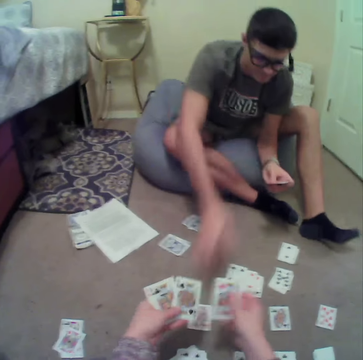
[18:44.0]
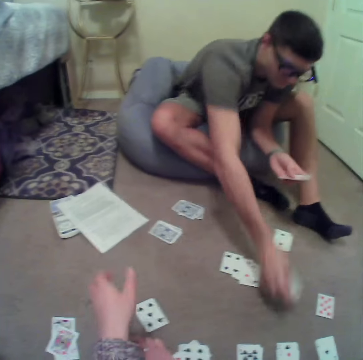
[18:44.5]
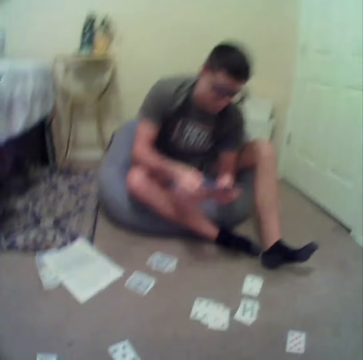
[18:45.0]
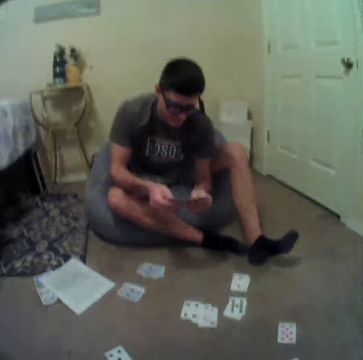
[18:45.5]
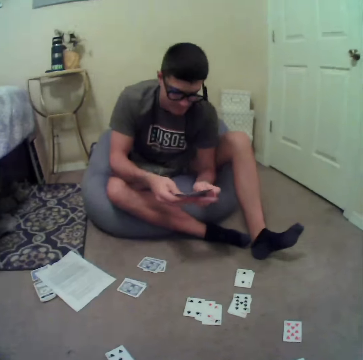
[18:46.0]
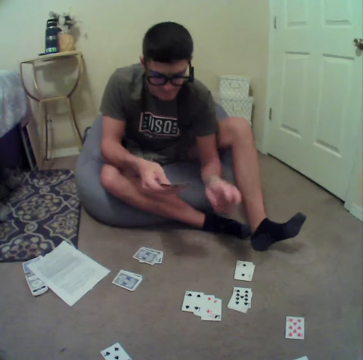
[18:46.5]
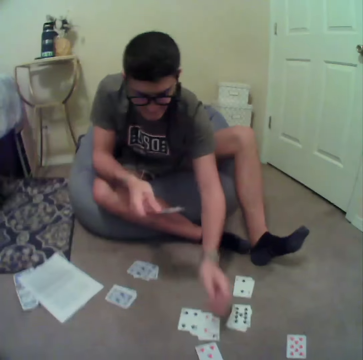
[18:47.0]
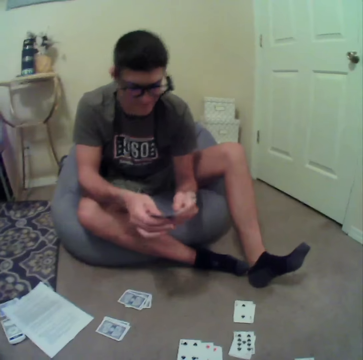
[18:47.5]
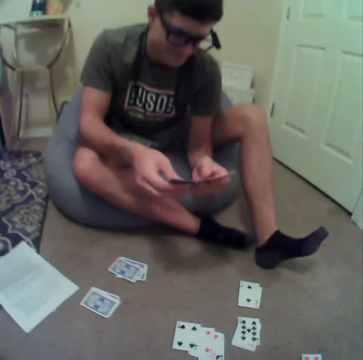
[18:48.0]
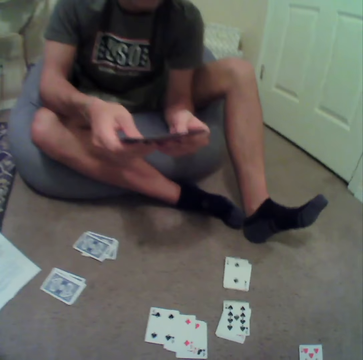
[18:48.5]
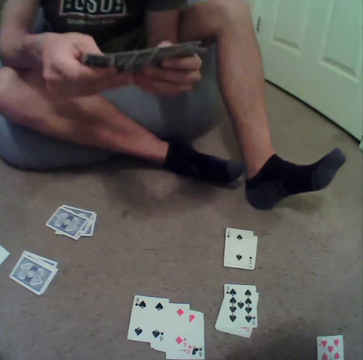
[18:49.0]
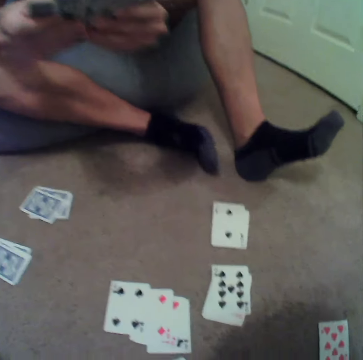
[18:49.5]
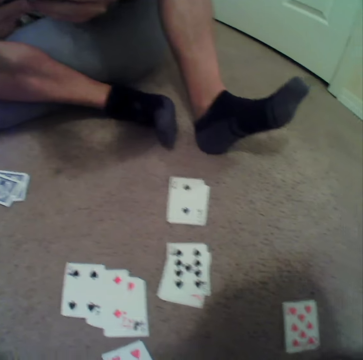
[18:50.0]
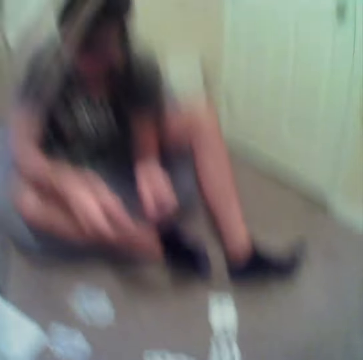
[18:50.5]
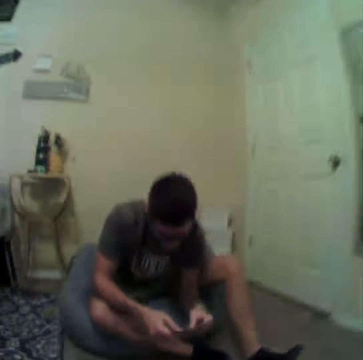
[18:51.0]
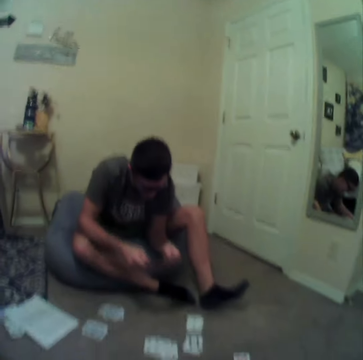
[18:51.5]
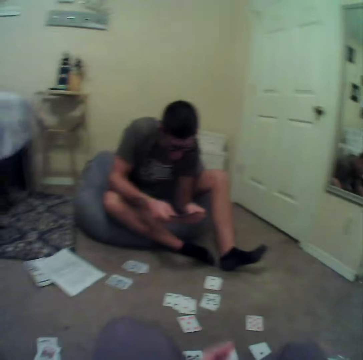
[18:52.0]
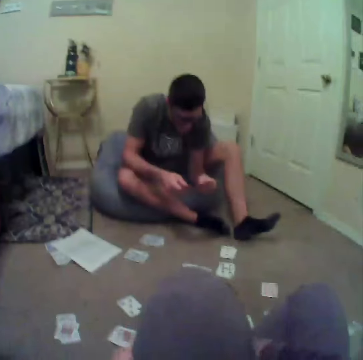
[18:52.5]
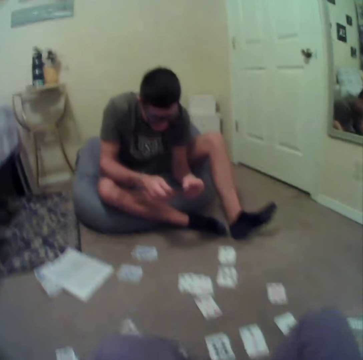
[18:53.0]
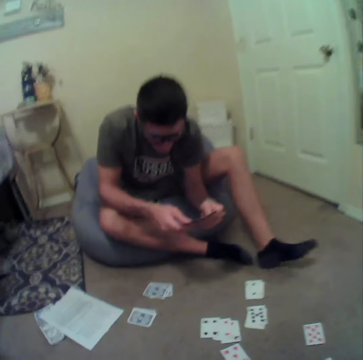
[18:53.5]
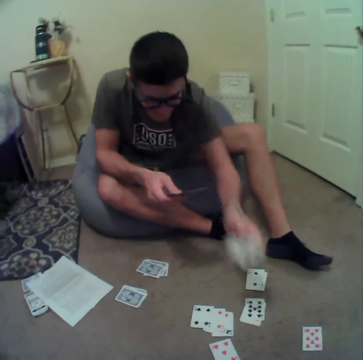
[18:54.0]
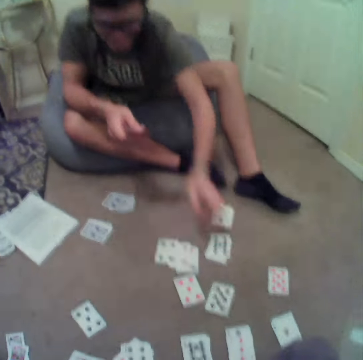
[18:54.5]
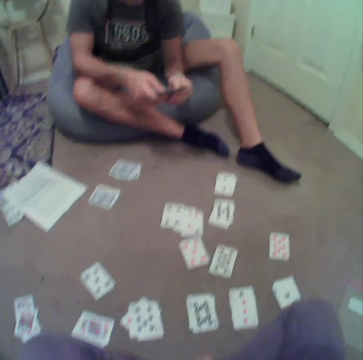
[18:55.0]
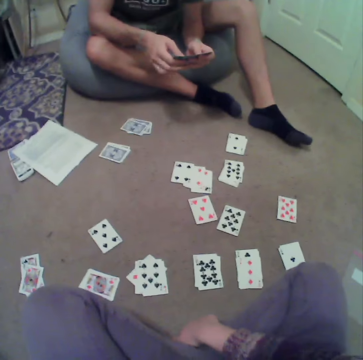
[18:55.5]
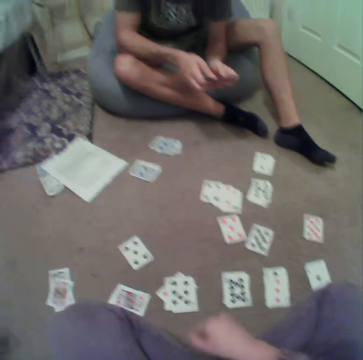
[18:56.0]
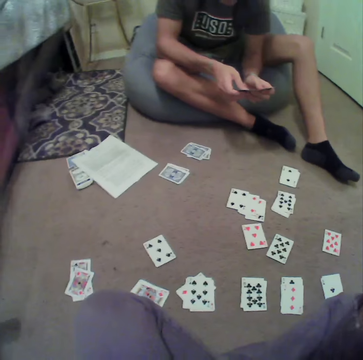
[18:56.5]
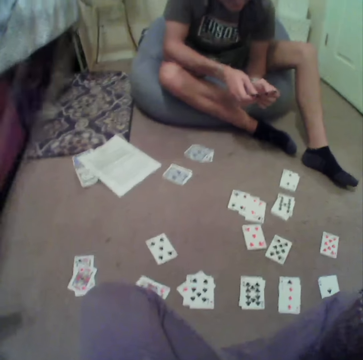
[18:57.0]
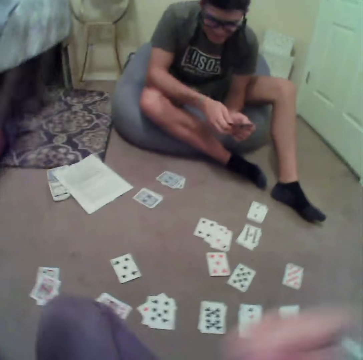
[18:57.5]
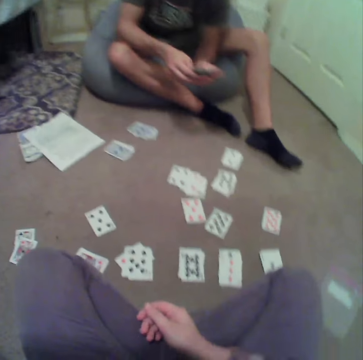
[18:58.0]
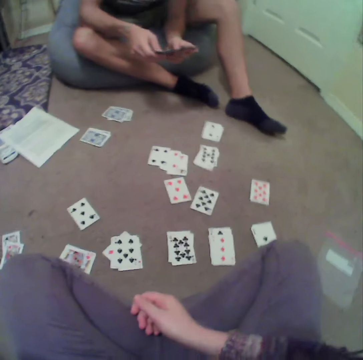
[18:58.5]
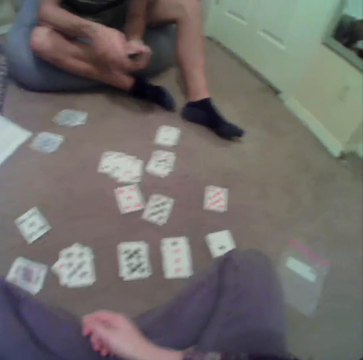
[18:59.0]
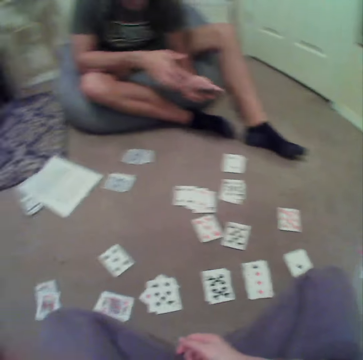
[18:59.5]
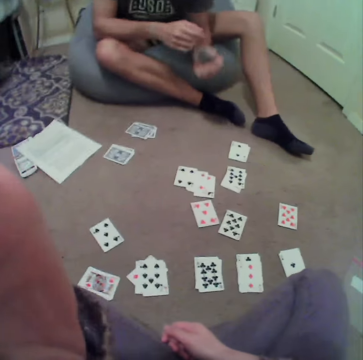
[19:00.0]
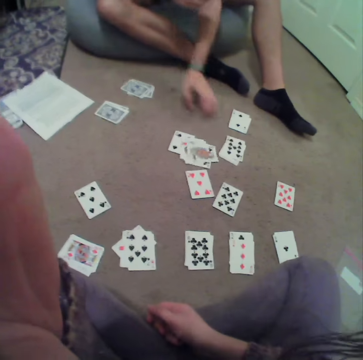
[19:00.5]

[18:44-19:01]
A man picks up cards on the floor. The camera wearer puts cards on the floor. The man checks the cards, puts a card on the floor, drops the cards on the floor and arranges the cards. The camera wearer straightens the legs. The man aligns the cards at hand and puts a card on the floor. The camera wearer drops the cards on the floor, looks around, touches the camera with the left hand and stares at the cards.

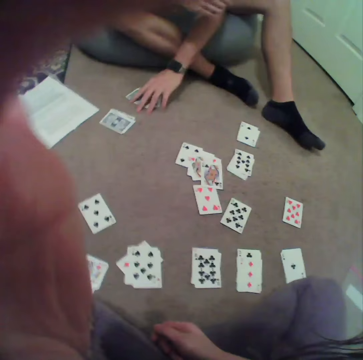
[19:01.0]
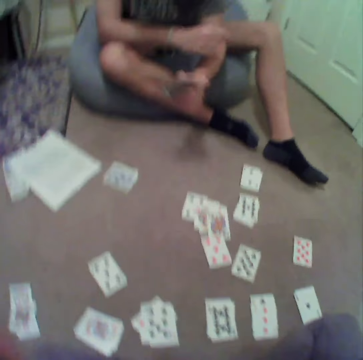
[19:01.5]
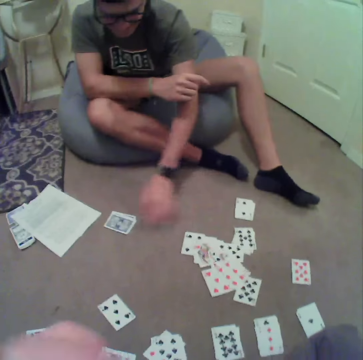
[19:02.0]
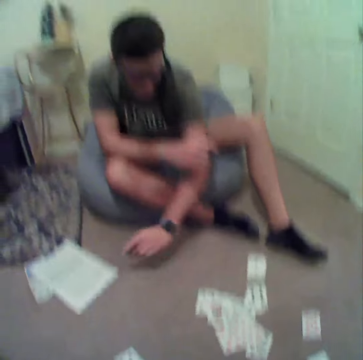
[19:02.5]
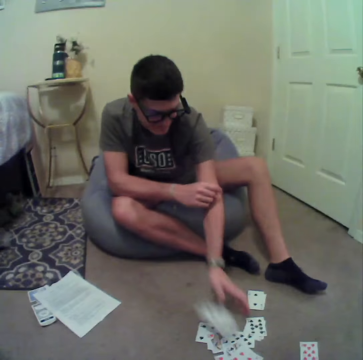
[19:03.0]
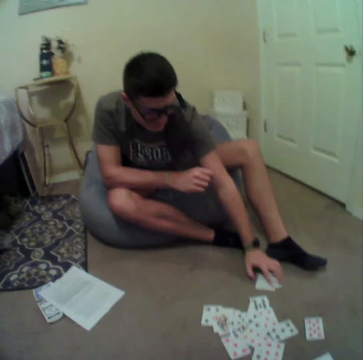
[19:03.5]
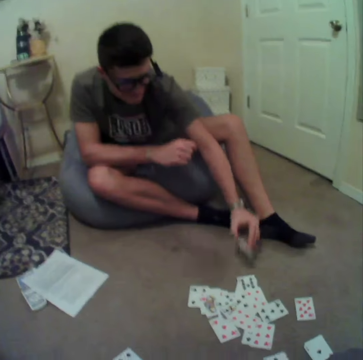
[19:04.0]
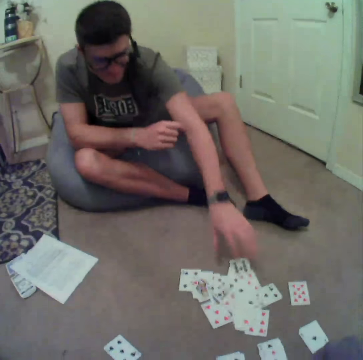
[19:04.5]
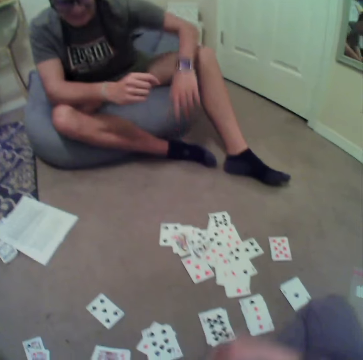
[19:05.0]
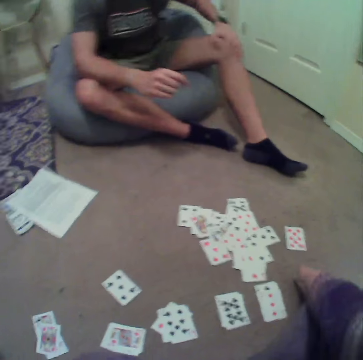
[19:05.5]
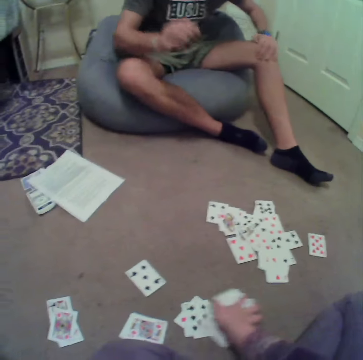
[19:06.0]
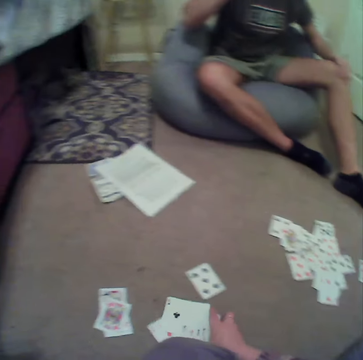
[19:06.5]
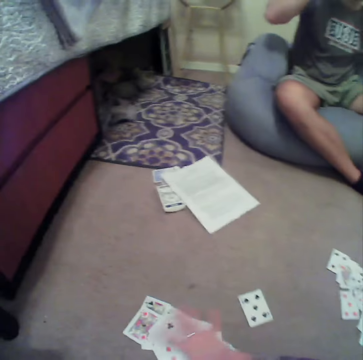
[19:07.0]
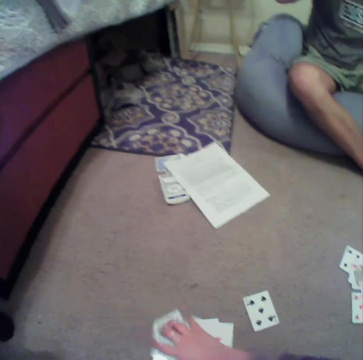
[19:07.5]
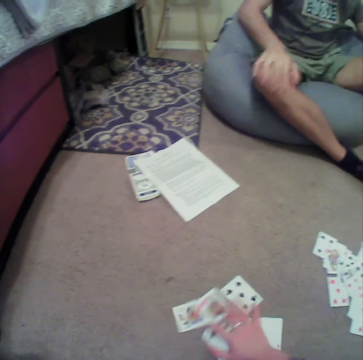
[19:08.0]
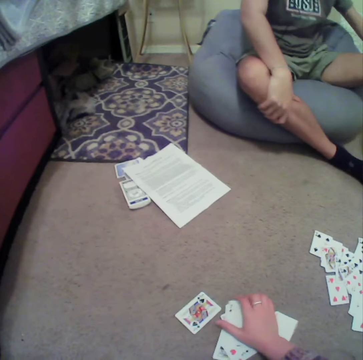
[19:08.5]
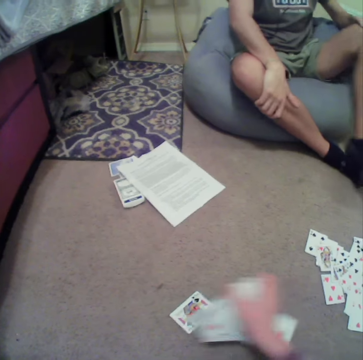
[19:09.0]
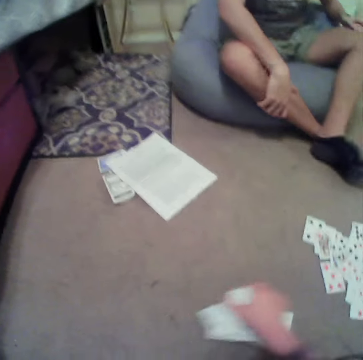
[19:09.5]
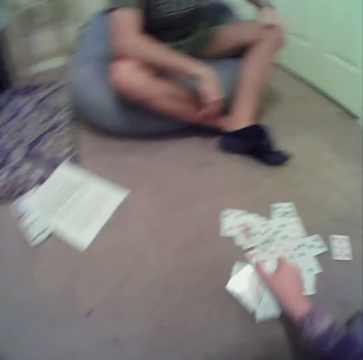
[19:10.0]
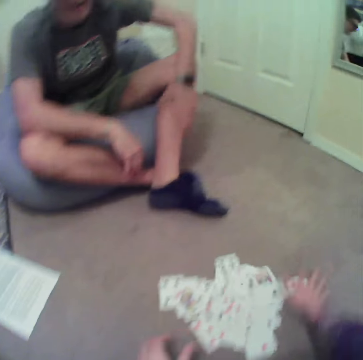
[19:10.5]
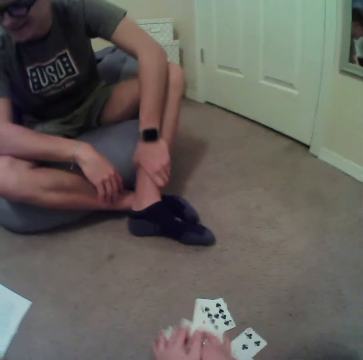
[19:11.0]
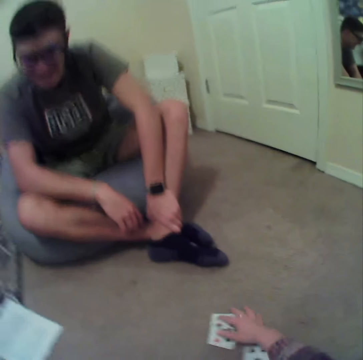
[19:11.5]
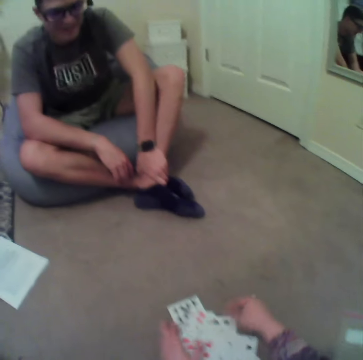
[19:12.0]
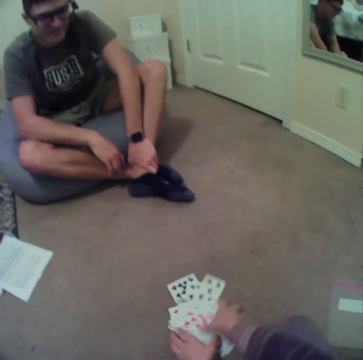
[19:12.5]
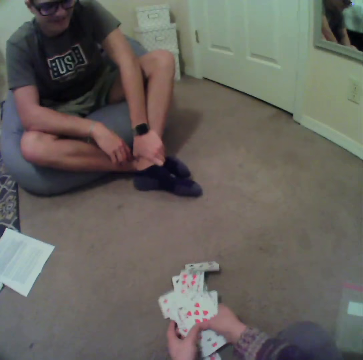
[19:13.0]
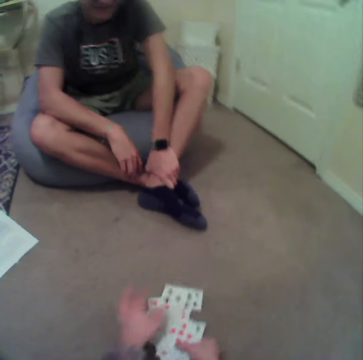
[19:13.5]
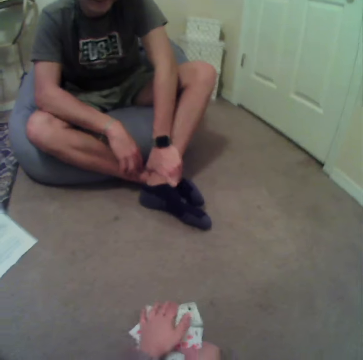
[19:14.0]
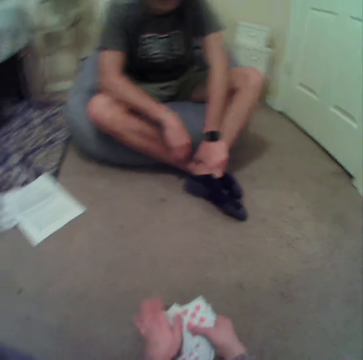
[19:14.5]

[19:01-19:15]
The camera wearer holds the camera. A person picks up a card on the floor, puts a card on the floor, picks up a card on the floor and puts a card on the floor. The camera wearer puts the cards together. The person picks up a card on the floor and puts a card on the floor. The camera wearer collects cards on the floor. They put the cards together again. The person touches the glasses, touches the knee and straightens the leg. The camera wearer collects cards on the floor.

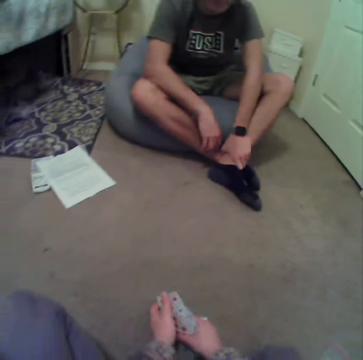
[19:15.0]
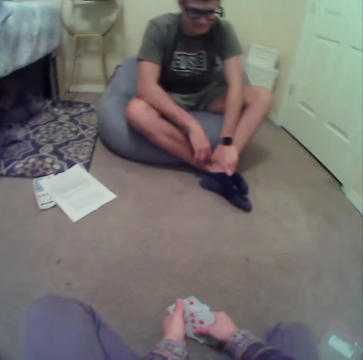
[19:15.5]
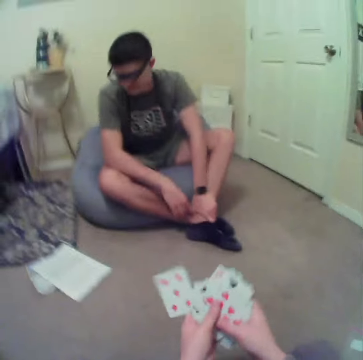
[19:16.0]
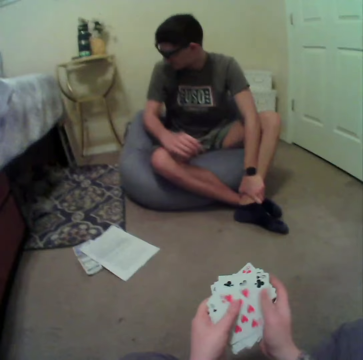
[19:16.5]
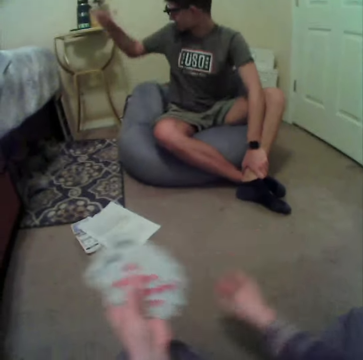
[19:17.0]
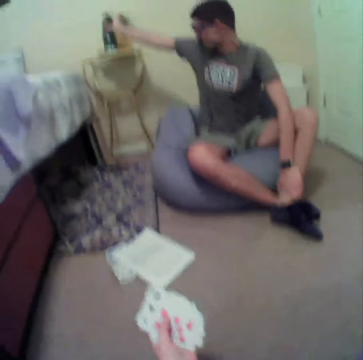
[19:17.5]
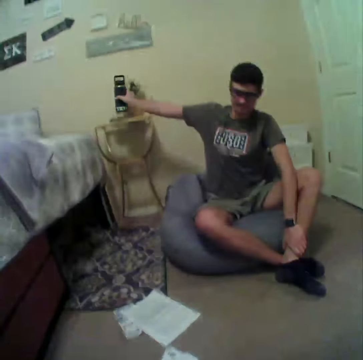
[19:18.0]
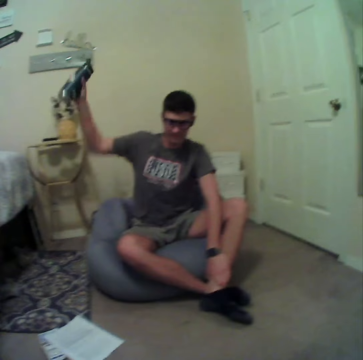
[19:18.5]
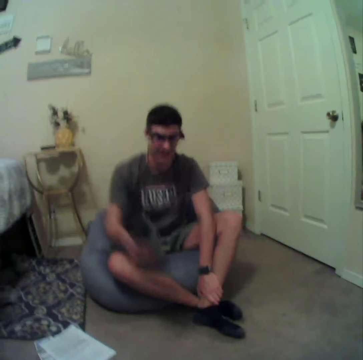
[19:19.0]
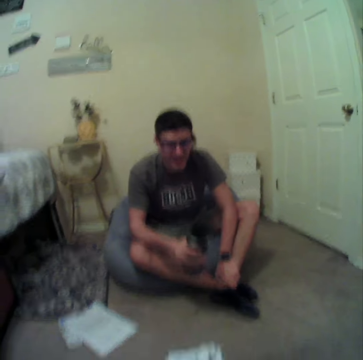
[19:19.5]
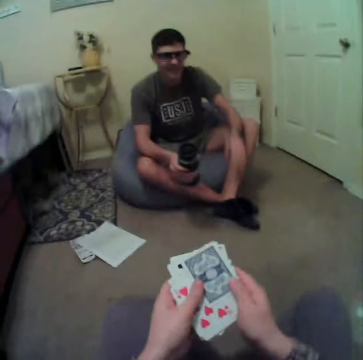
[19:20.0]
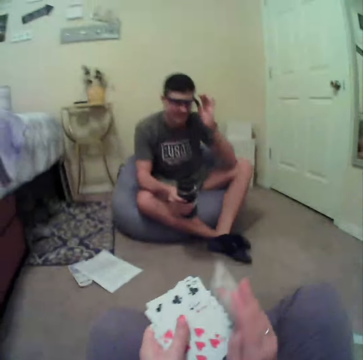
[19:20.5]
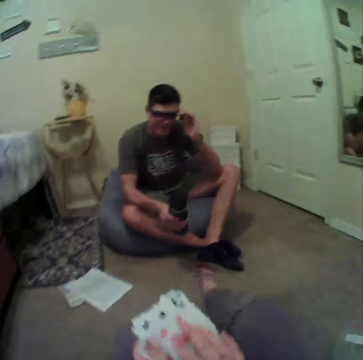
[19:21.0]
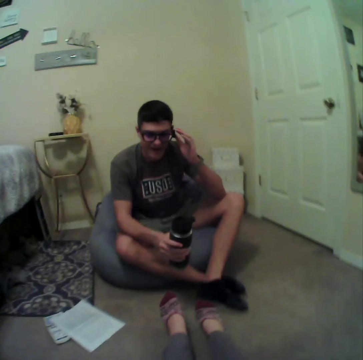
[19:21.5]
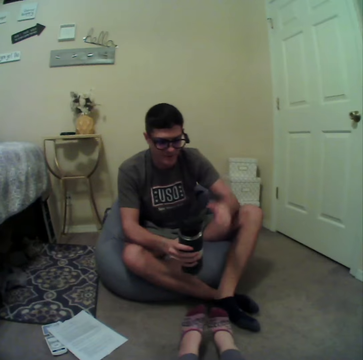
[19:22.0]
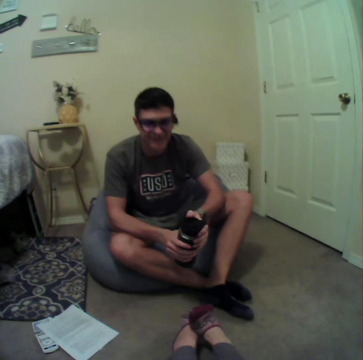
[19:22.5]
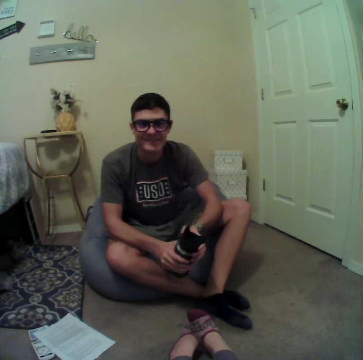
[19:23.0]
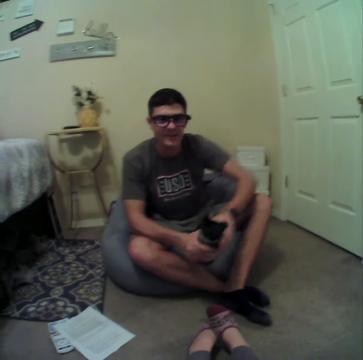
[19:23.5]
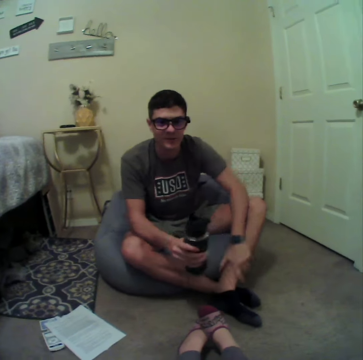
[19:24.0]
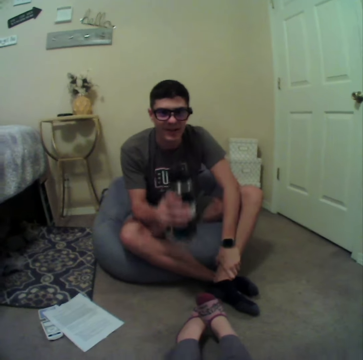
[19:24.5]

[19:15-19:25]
A man picks up a bottle of water on a stool. The camera wearer arranges the cards in hand. The man touches the glasses. The camera wearer straightens the legs. The man drinks water.
